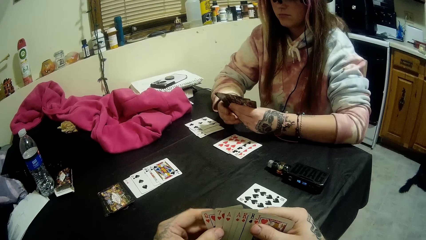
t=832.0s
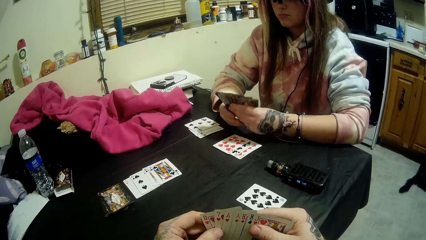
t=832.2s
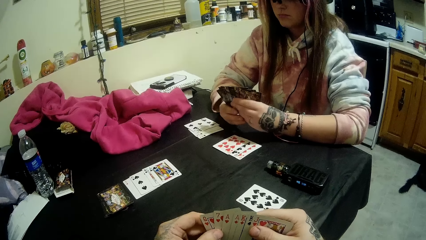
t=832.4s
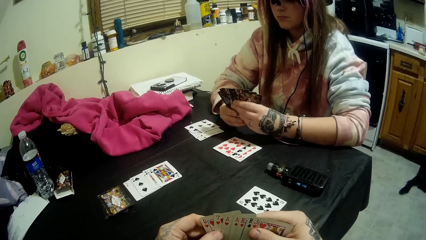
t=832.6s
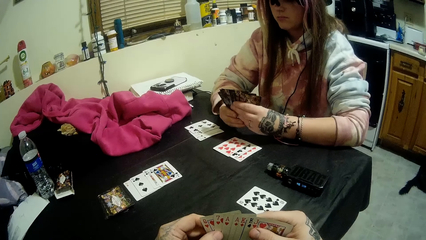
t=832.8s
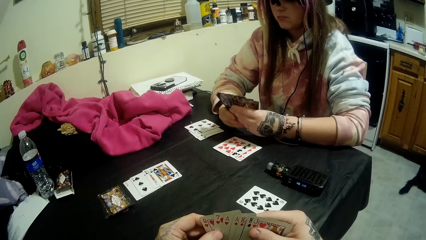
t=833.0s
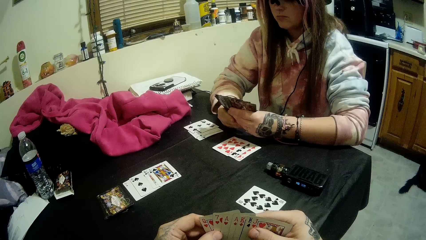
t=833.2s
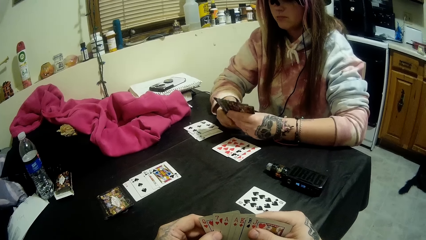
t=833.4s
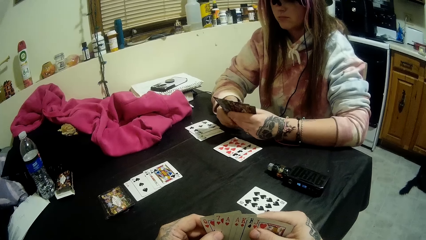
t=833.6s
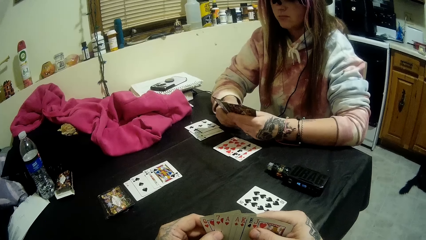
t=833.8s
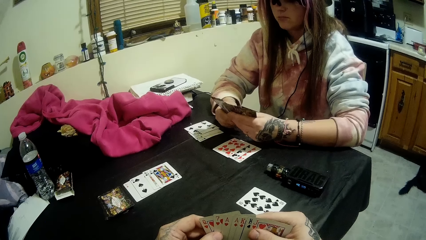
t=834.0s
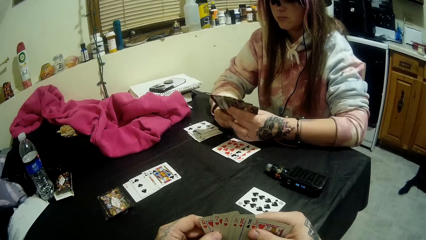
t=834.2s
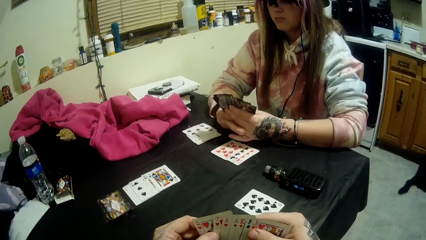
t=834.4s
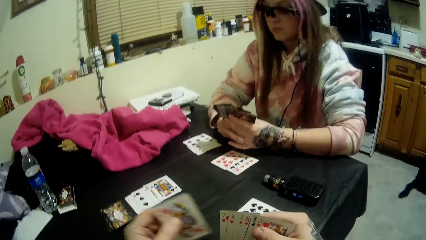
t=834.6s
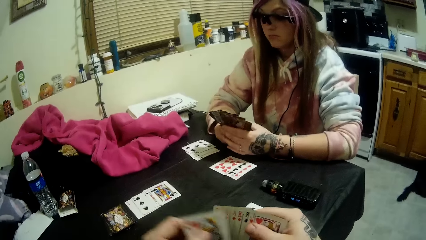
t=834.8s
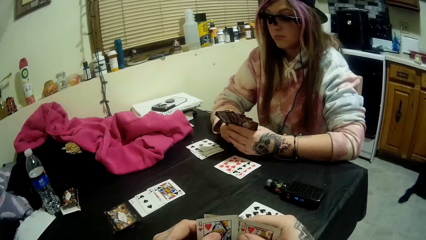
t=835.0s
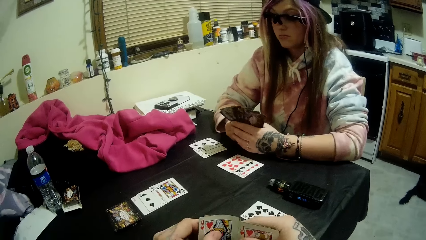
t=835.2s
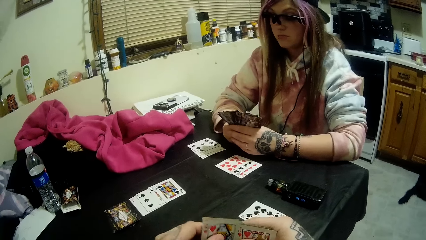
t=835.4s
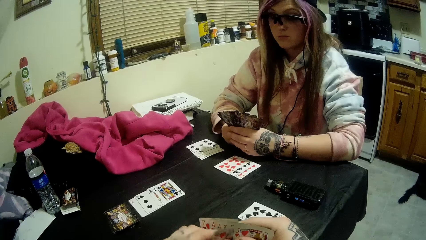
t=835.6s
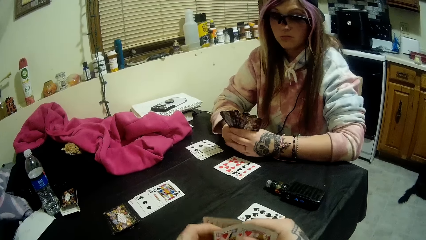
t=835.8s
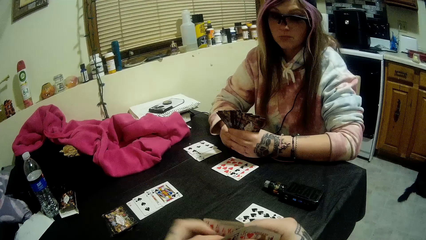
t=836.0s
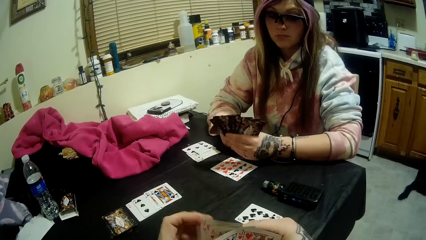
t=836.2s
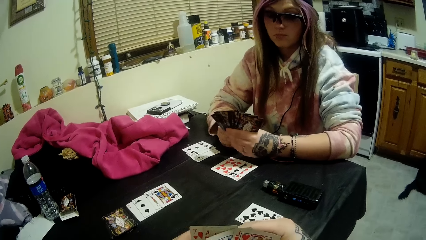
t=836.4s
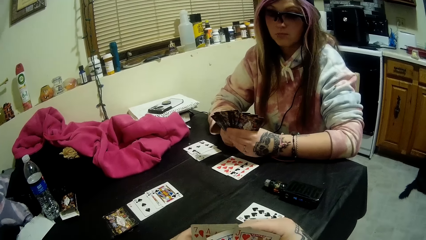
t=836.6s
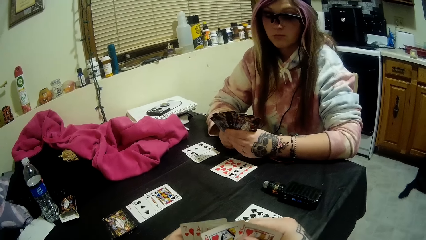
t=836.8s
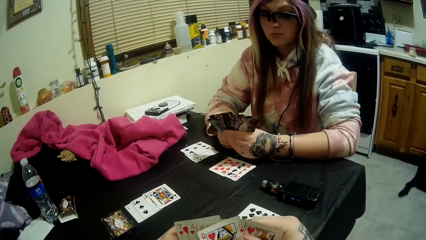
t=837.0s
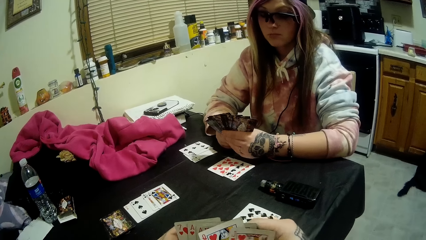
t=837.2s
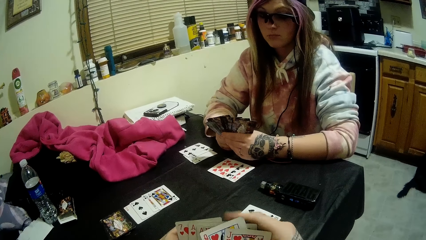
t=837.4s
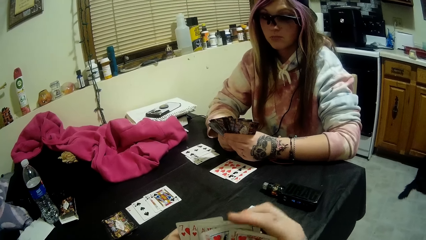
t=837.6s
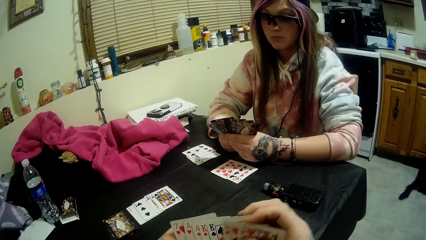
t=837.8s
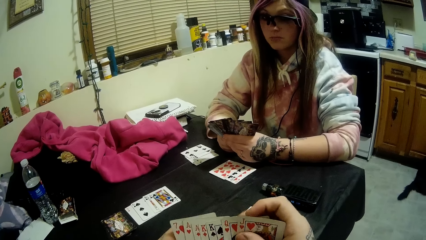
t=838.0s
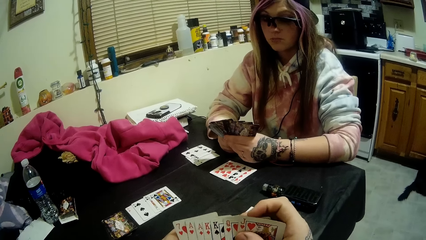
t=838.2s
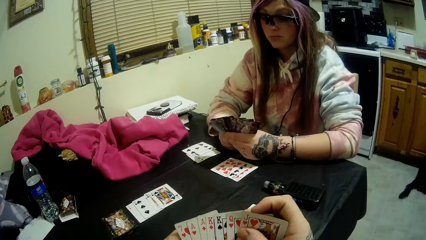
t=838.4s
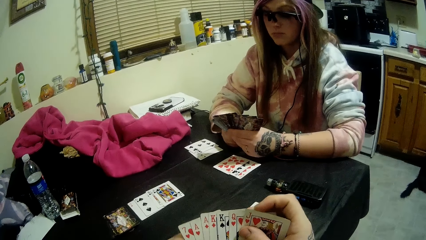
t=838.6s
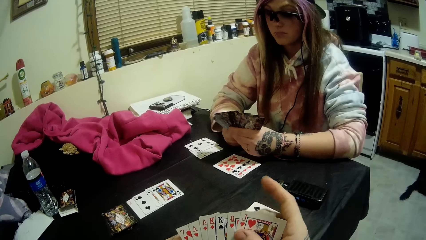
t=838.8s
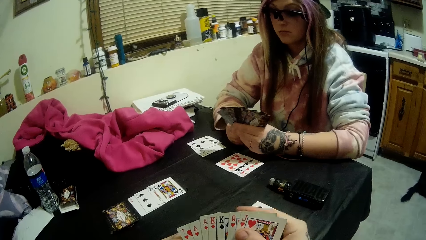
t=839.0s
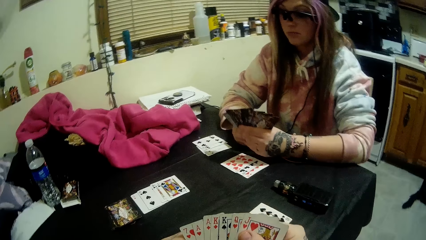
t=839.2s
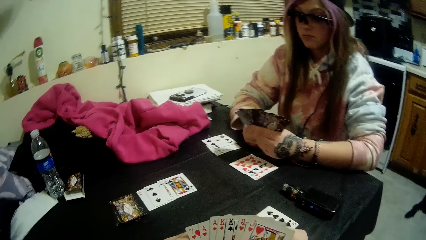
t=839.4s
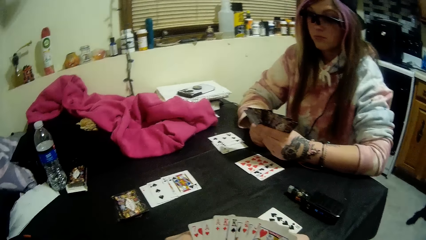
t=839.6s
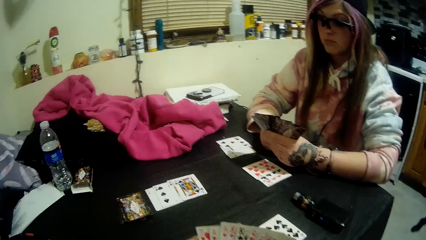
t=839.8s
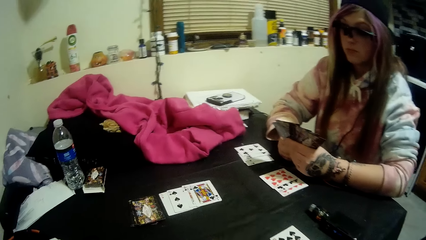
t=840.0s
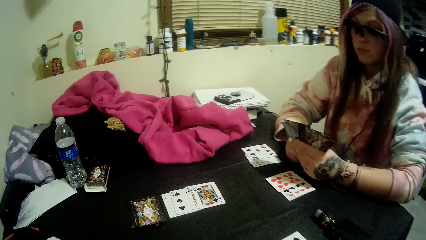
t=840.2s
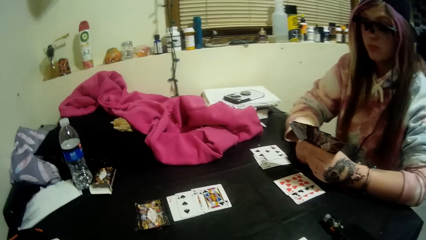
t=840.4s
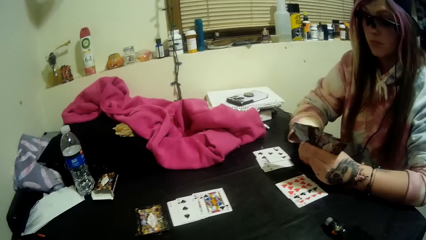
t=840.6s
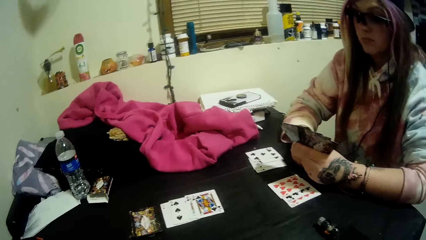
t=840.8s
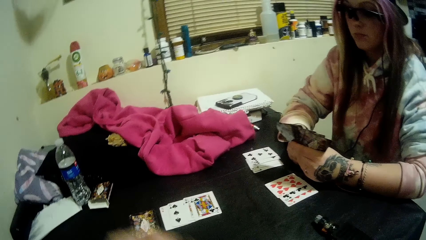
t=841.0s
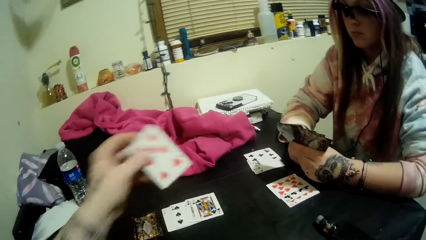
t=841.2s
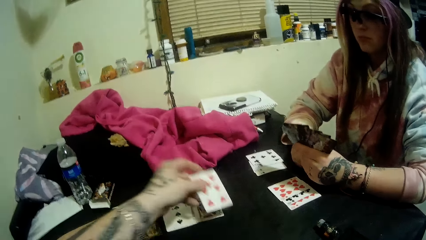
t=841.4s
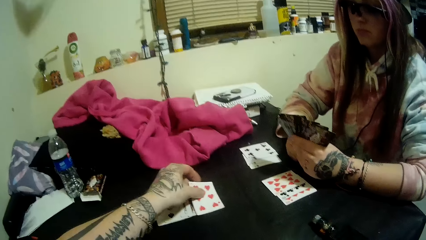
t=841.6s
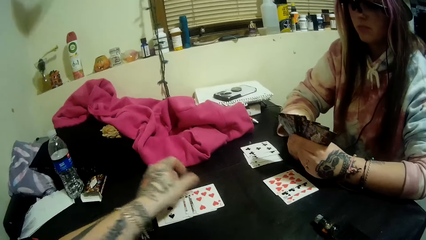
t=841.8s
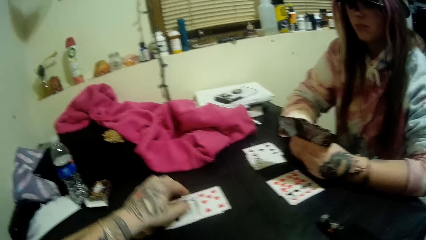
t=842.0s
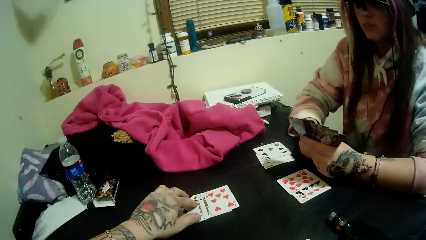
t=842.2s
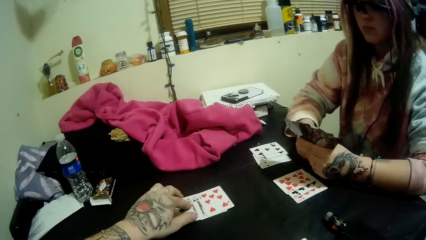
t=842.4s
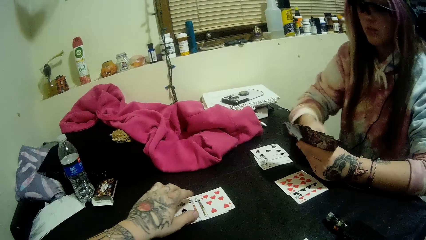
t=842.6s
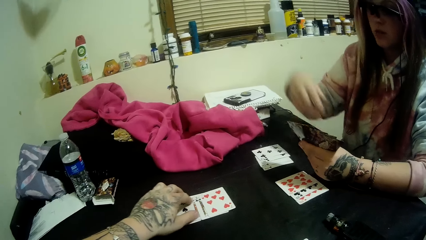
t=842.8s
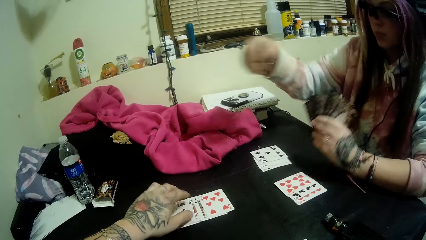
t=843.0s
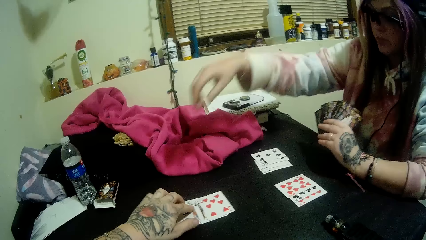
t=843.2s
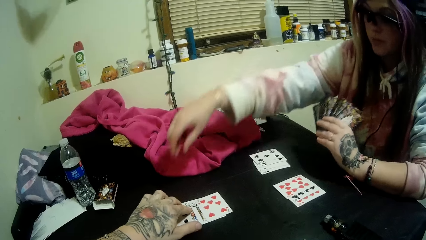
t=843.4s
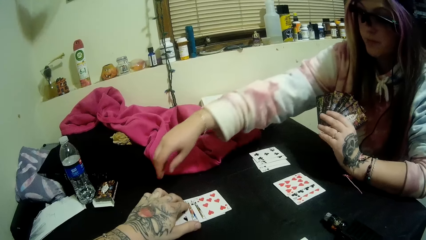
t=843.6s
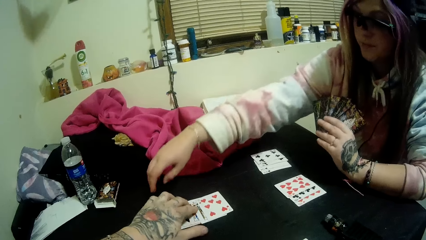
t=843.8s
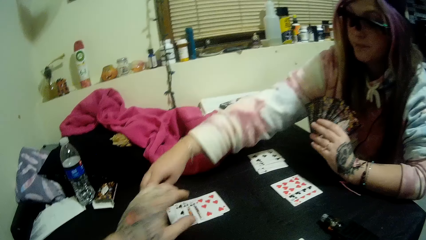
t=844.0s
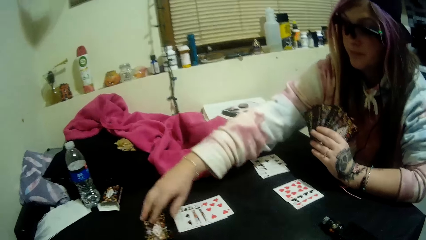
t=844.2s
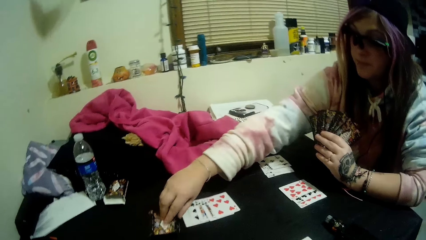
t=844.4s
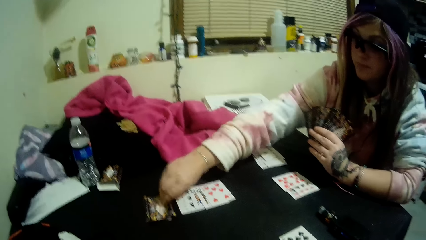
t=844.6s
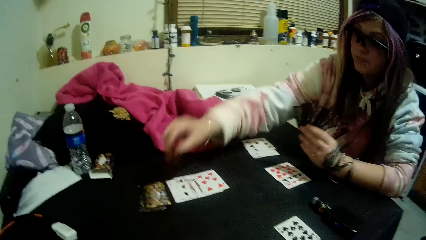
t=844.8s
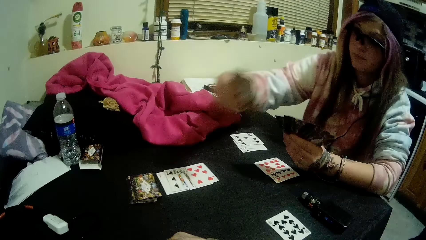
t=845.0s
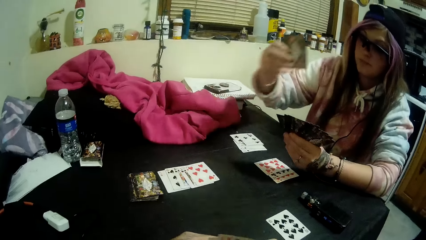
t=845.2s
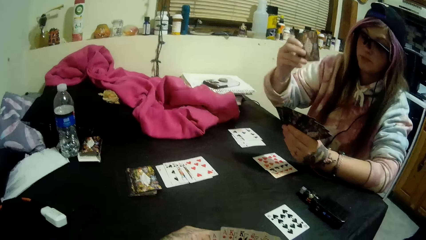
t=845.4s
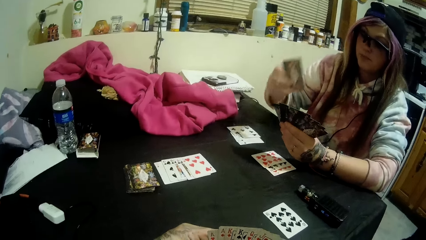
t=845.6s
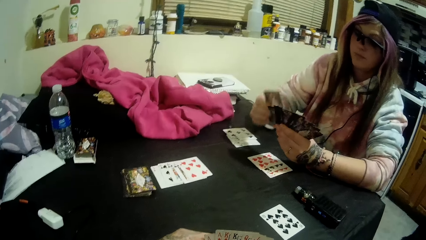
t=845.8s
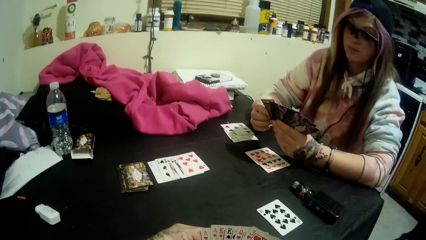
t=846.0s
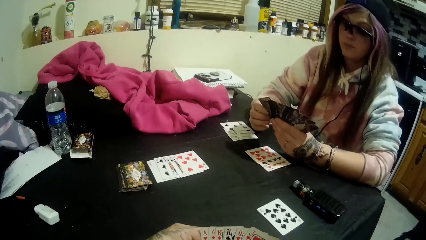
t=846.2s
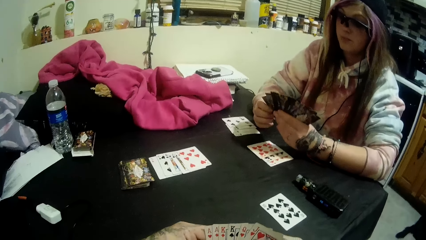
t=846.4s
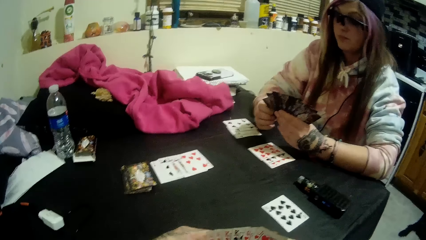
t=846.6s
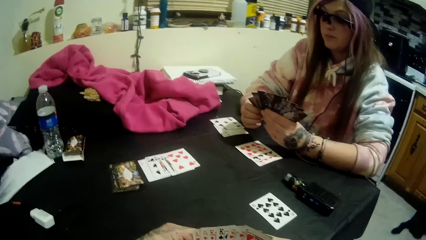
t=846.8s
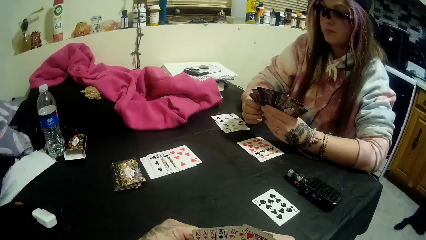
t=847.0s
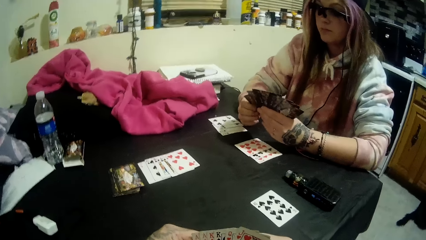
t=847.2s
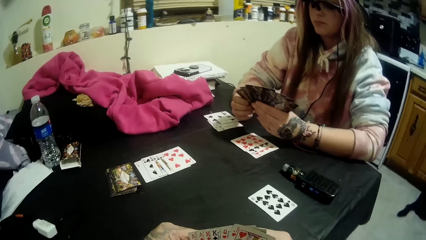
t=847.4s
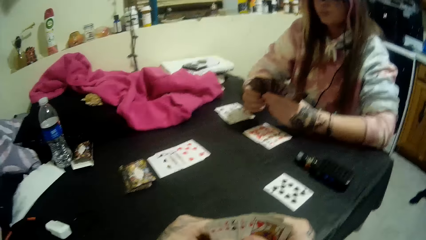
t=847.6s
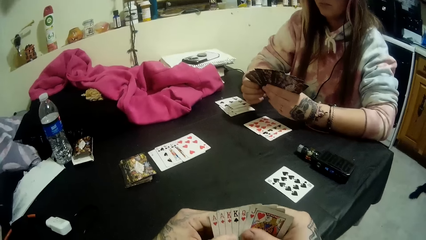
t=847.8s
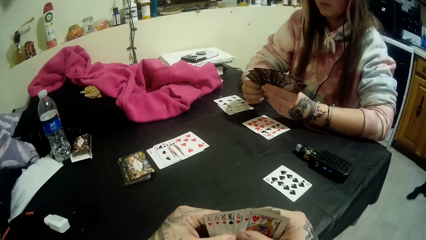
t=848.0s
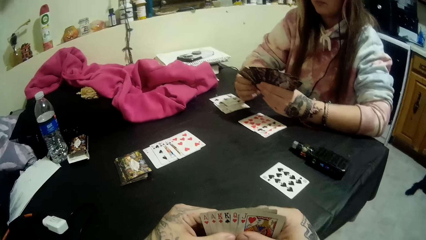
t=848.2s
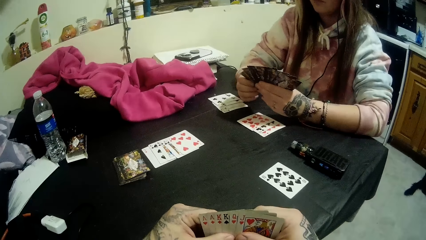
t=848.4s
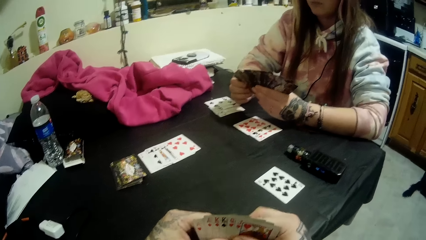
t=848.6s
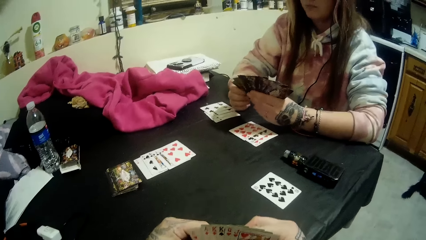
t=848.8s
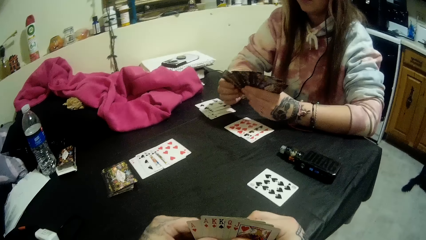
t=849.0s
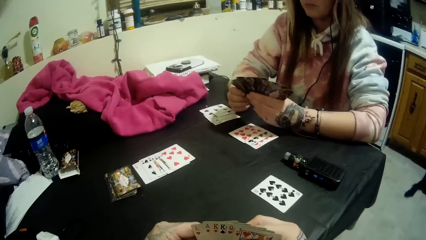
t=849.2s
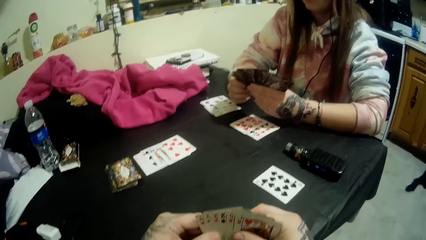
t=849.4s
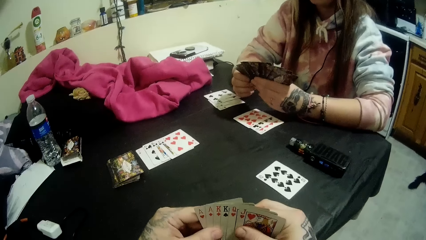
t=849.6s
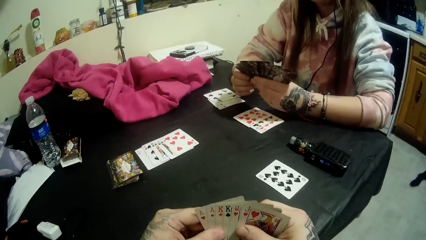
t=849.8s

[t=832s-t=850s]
The camera wearer arranges the cards. He shuffles the cards in his hands with his left hand. He looks at the cards. He converses. He drops a card onto the table beside the stack with his left hand. He places his left hand on the cards beside the stack on the table. He moves the cards. A lady picks a card from the stack on the table with her right hand. The lady puts the card on the left hand. The camera wearer converses. The lady holds the cards in her left hand with both hands. The camera wearer holds cards in both hands. The lady looks at the cards.
